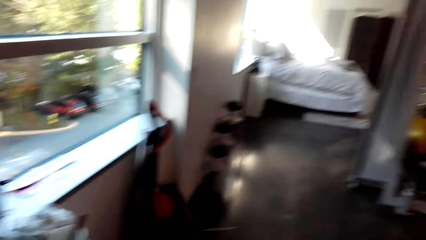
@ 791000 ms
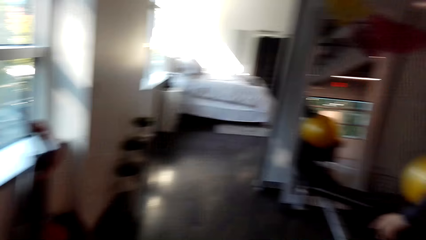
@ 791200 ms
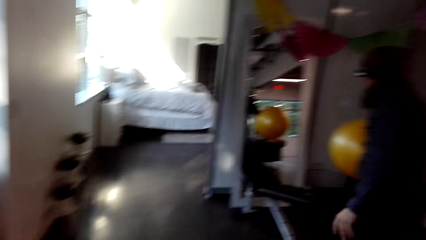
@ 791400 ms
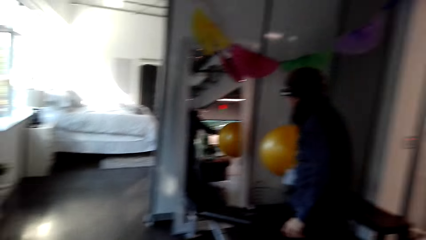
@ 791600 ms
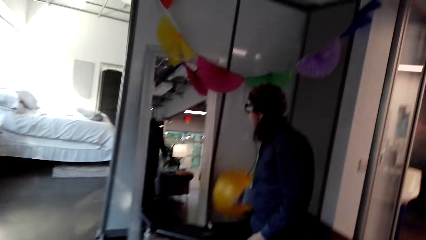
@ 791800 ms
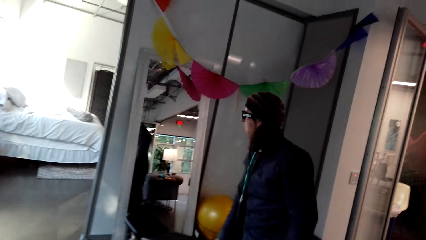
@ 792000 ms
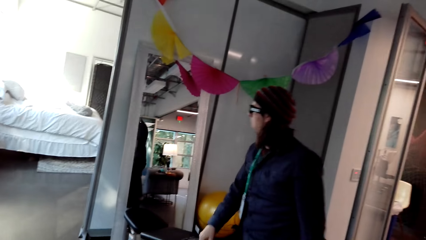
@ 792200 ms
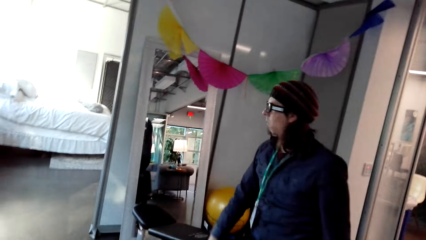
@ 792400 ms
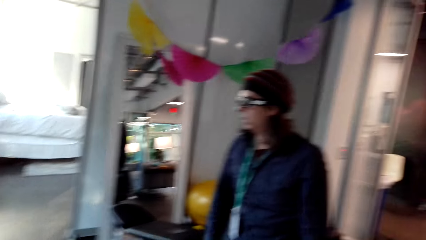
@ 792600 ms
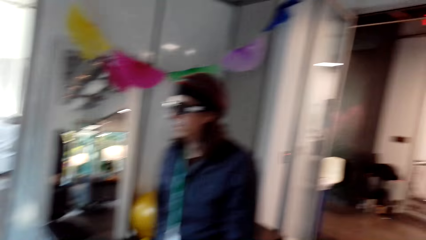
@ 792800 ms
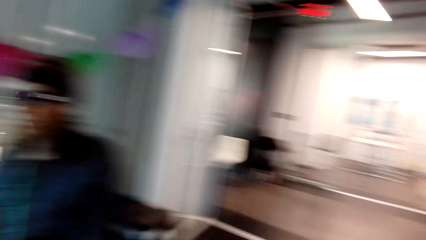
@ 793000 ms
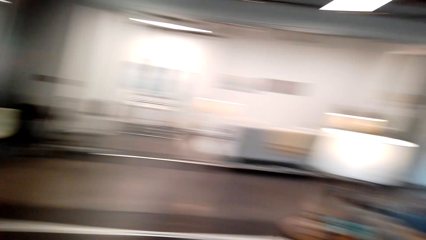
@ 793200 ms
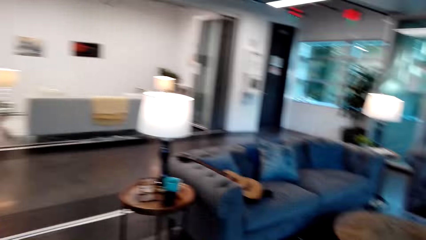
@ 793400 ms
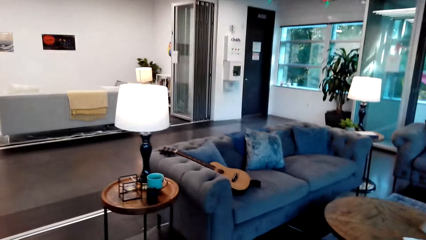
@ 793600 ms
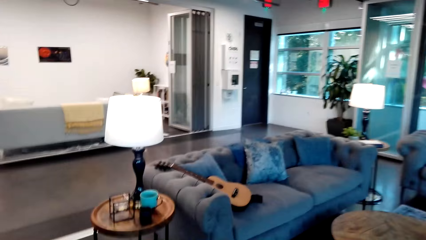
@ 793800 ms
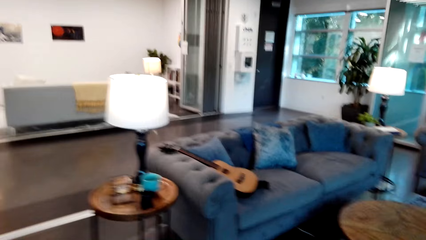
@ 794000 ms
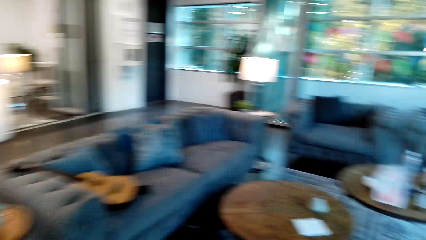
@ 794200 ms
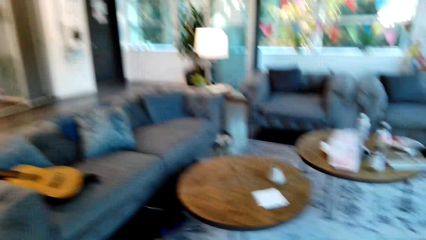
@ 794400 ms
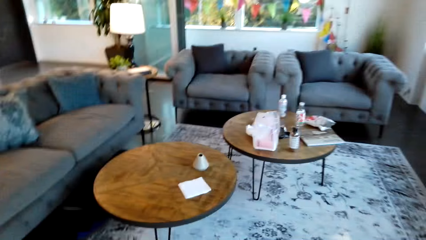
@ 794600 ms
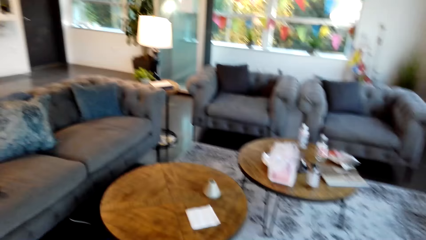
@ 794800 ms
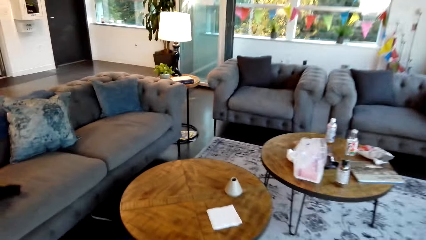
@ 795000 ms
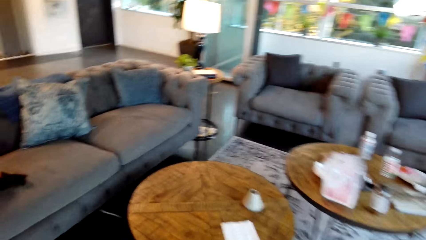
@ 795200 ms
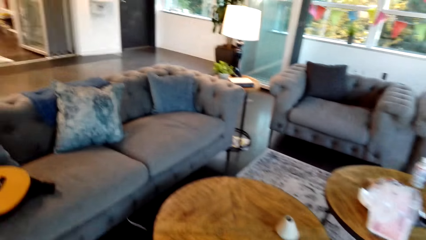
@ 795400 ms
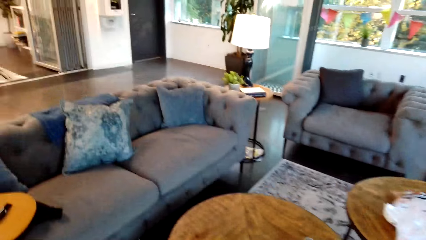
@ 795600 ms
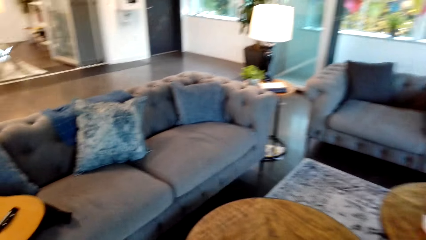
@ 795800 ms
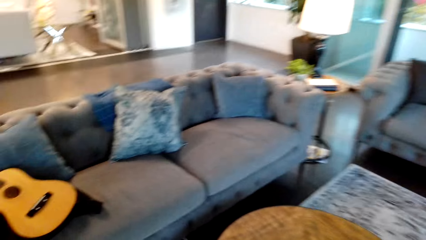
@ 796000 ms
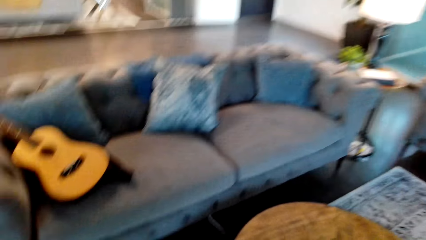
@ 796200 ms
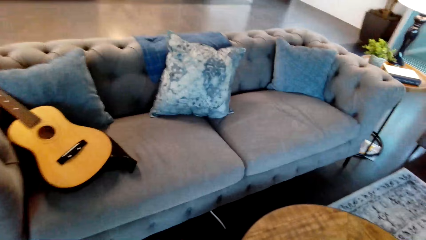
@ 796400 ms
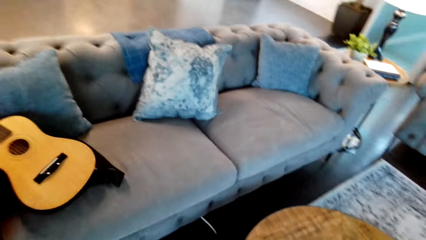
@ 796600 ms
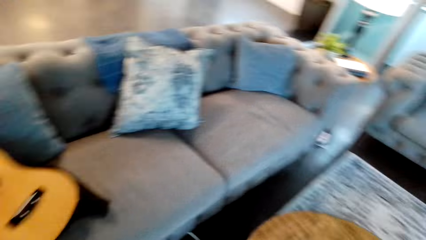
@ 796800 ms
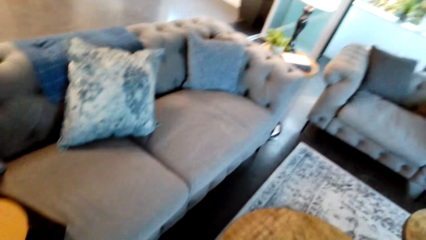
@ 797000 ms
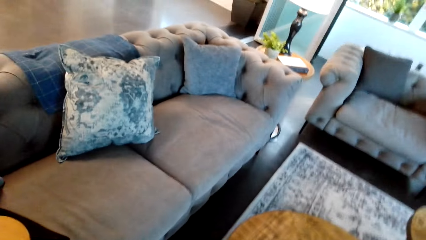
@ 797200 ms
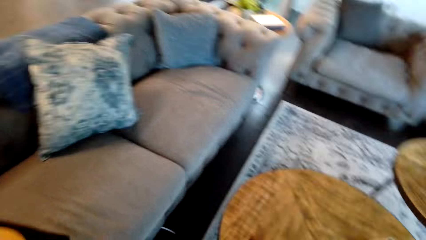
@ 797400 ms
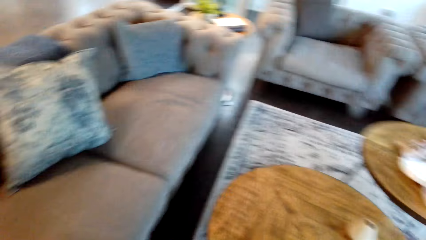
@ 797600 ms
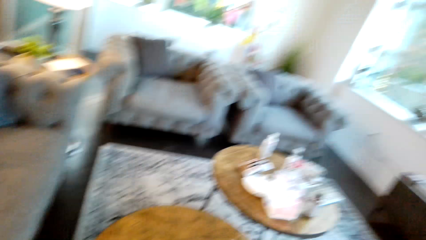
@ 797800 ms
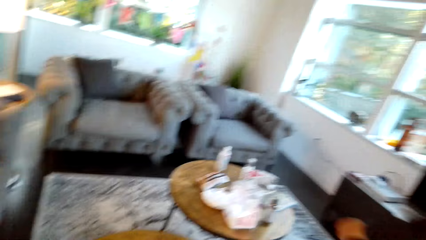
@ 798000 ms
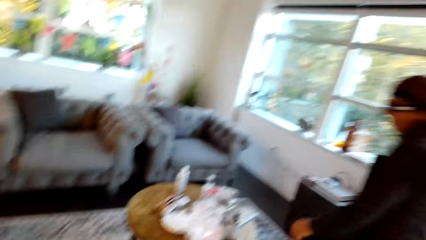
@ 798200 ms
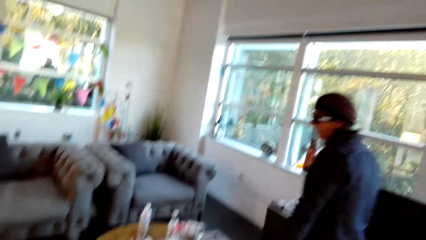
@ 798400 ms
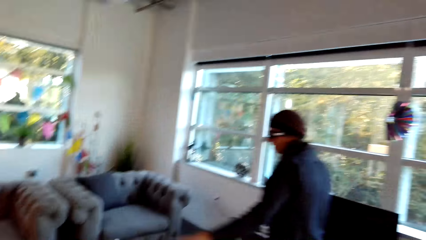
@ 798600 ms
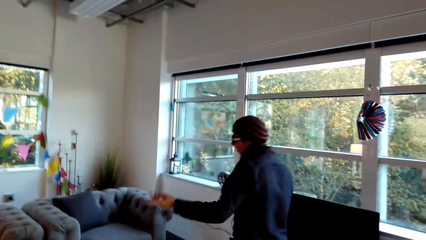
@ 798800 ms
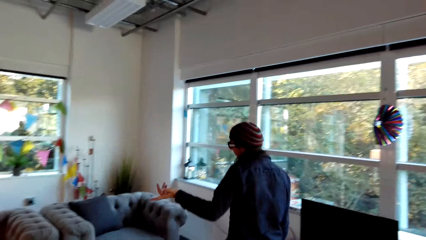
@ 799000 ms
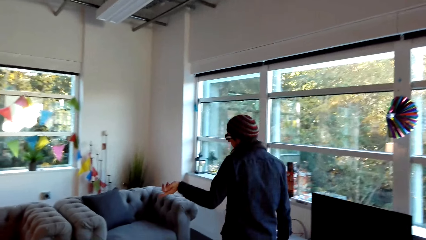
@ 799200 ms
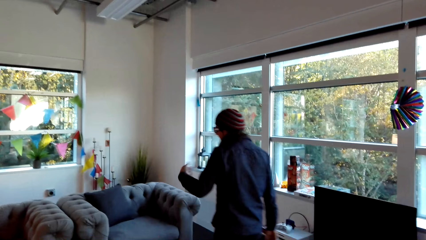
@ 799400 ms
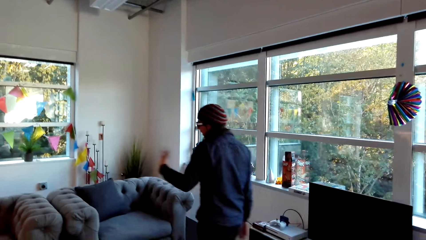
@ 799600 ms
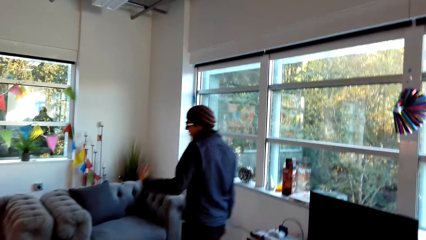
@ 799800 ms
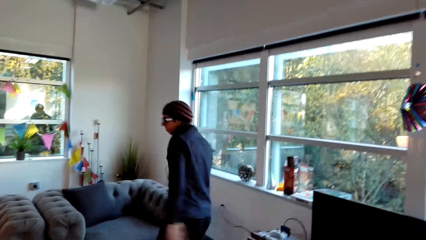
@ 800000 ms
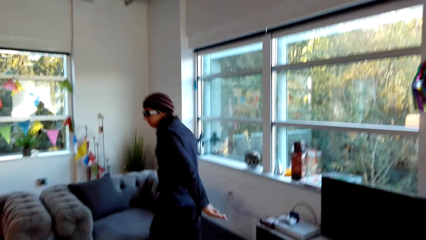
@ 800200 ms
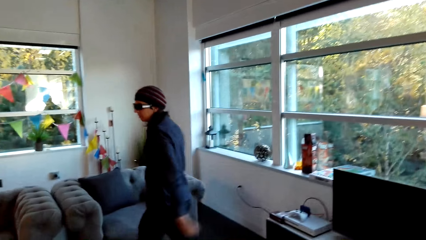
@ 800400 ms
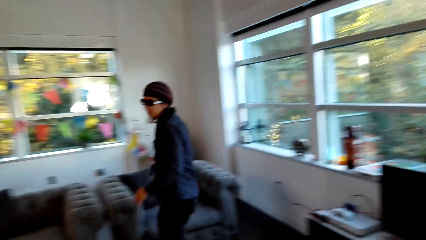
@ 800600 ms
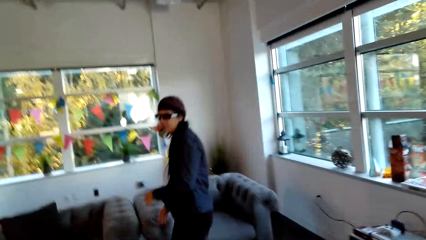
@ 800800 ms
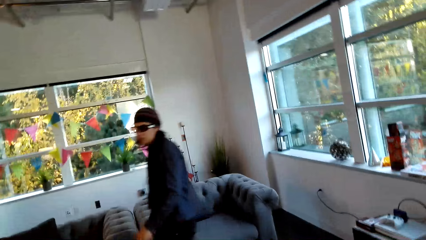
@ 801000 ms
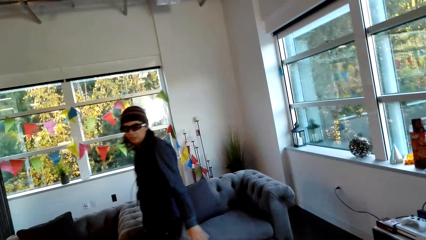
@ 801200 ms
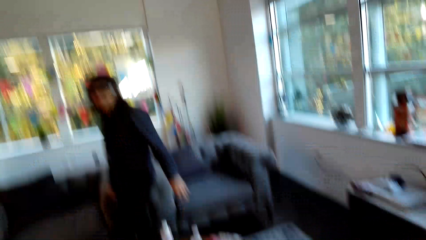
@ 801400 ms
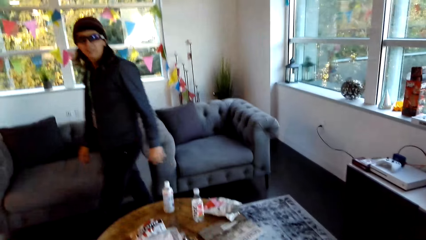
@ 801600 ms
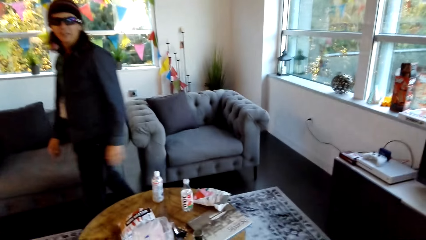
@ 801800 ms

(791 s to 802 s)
The camera wearer stares at a man. The man throws a ball. The camera wearer walks around the apartment. They look around. They stare at the man. The man walks around the apartment.

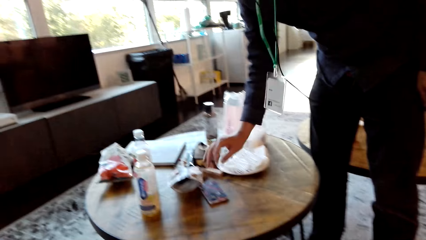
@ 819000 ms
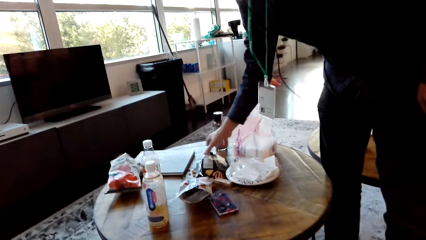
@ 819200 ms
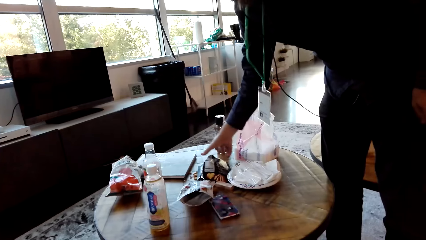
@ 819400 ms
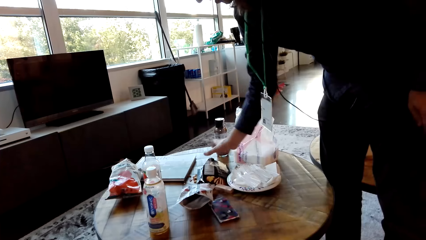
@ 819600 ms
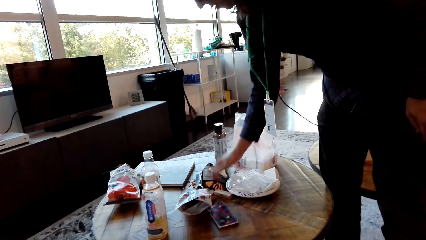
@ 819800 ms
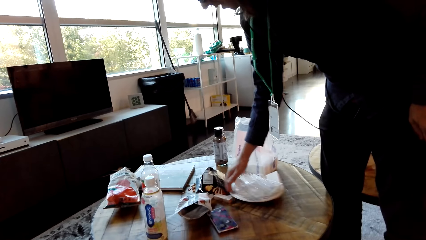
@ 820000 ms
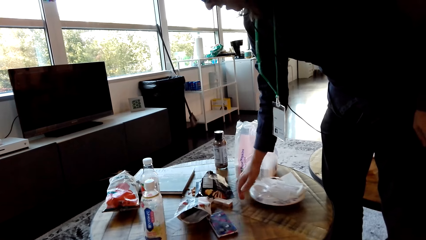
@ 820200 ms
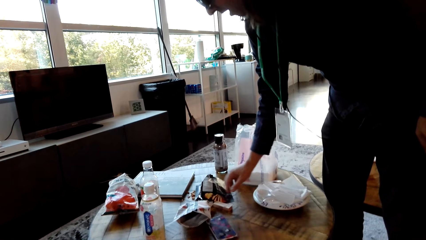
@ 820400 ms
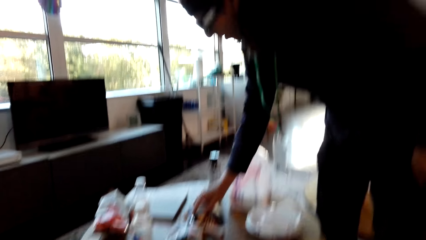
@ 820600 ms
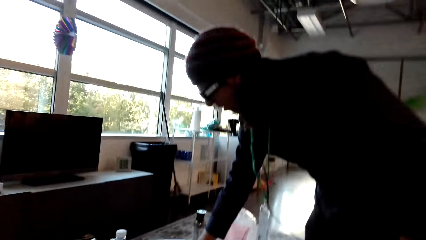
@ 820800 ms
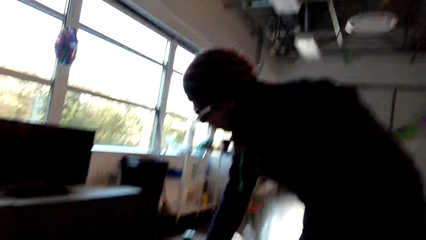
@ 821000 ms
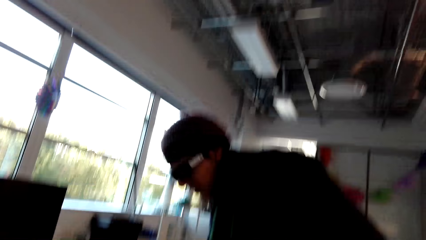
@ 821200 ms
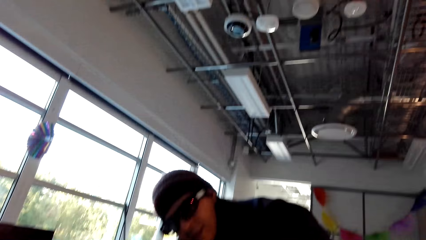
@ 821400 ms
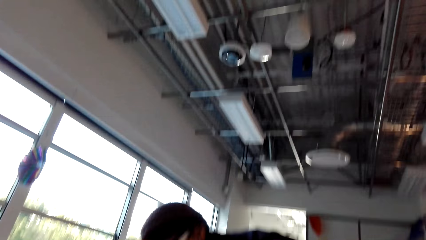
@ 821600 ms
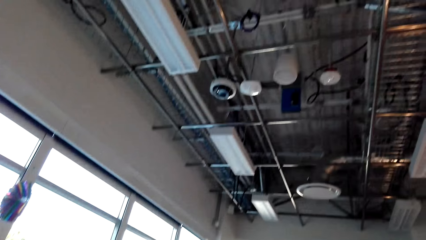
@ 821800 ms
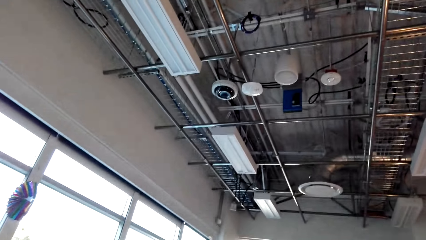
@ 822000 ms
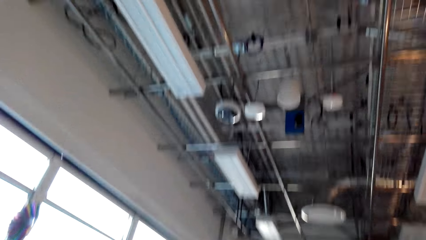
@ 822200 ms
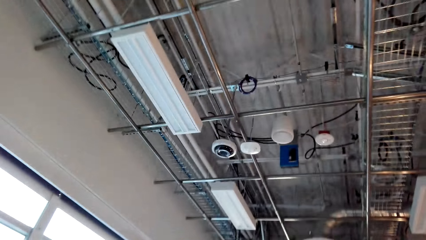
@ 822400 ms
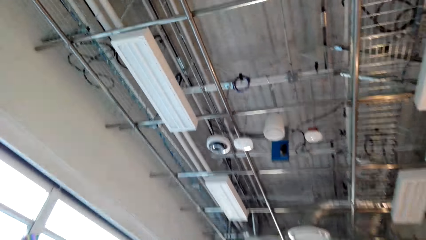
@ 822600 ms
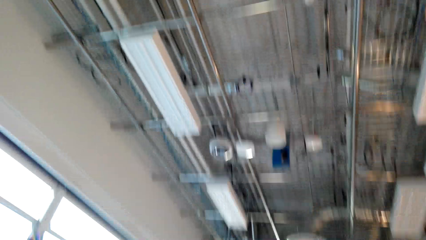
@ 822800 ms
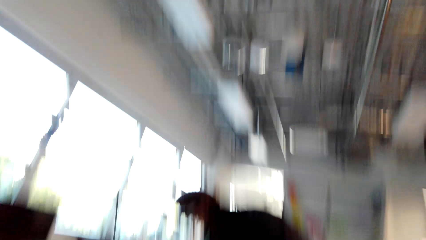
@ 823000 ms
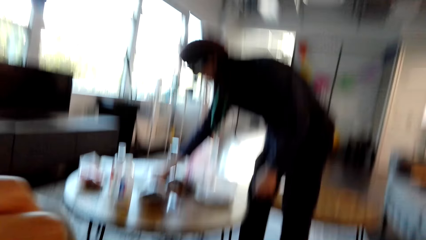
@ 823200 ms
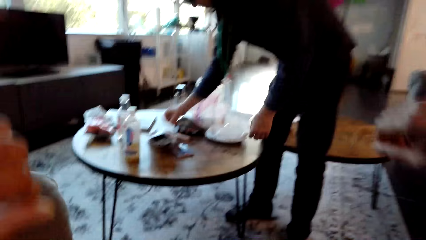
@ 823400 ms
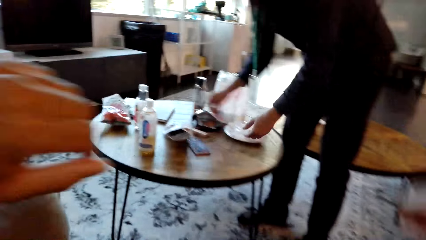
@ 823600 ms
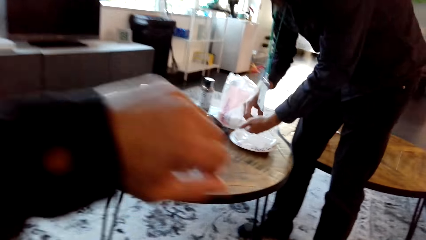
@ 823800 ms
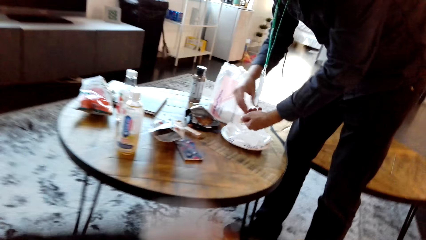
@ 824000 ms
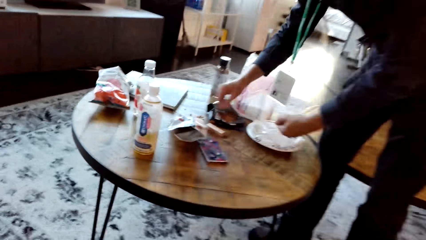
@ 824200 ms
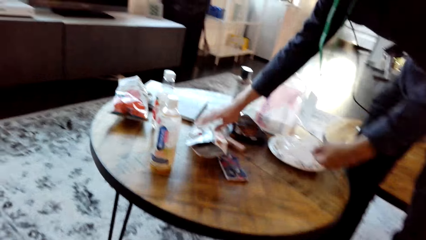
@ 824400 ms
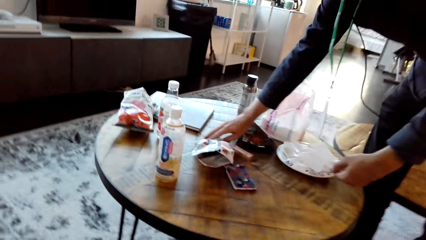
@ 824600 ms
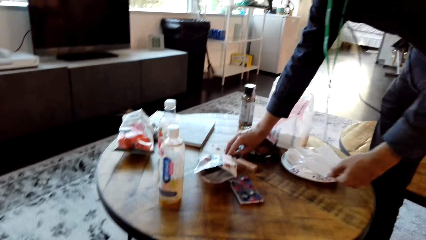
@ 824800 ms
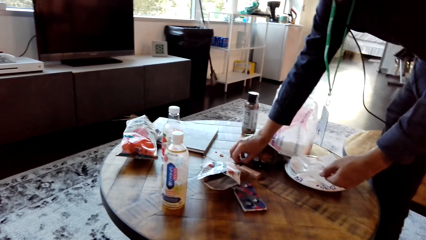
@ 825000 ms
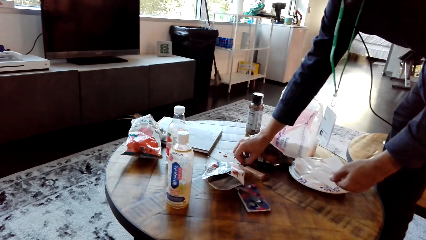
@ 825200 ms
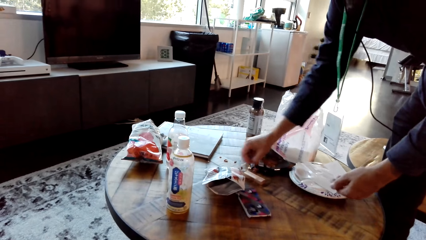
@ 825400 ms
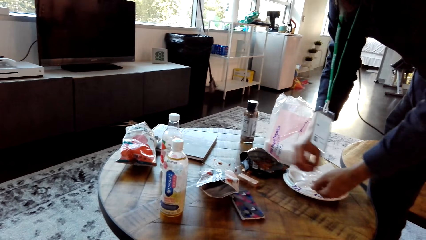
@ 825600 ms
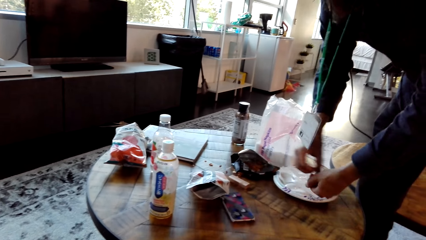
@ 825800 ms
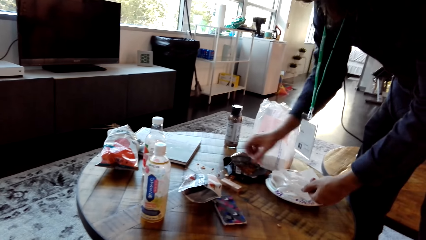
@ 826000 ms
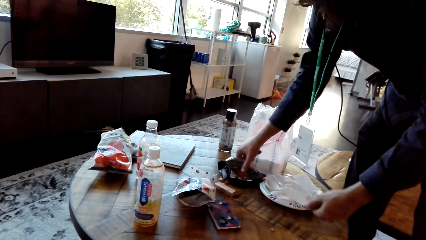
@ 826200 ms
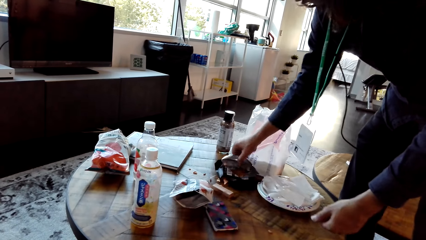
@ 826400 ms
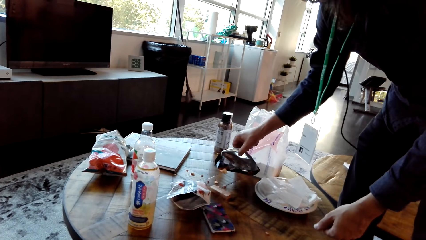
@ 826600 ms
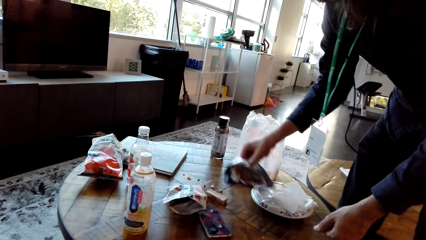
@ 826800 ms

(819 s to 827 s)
A man talks to the camera wearer. The man moves a plastic plate. The camera wearer looks around the apartment. The man clears the table.
